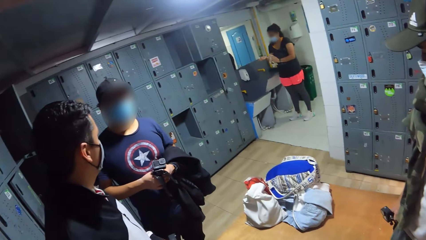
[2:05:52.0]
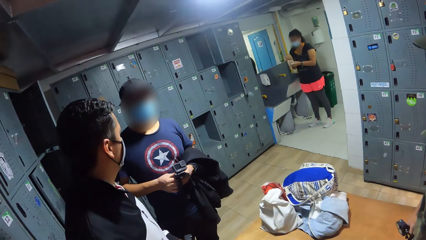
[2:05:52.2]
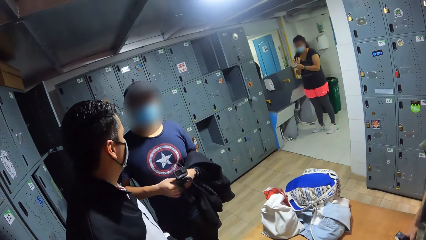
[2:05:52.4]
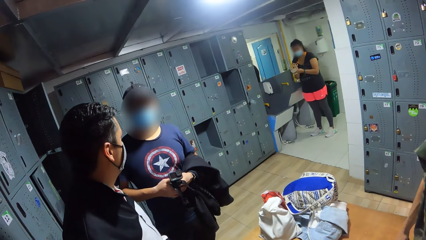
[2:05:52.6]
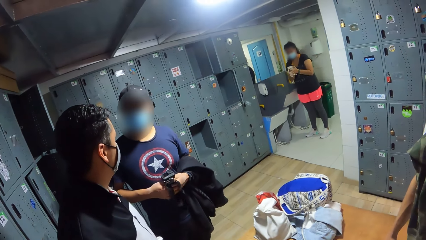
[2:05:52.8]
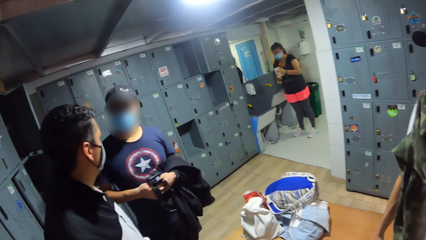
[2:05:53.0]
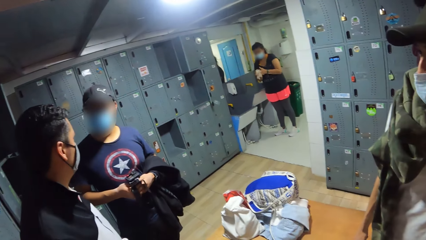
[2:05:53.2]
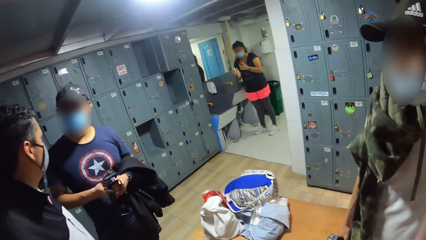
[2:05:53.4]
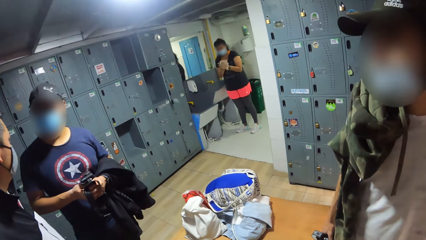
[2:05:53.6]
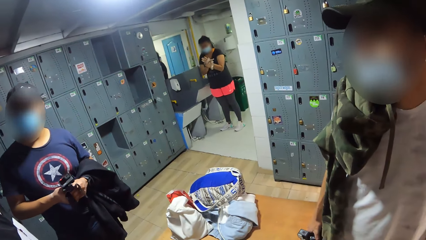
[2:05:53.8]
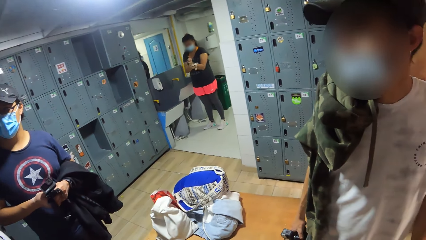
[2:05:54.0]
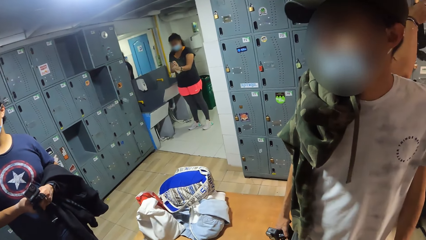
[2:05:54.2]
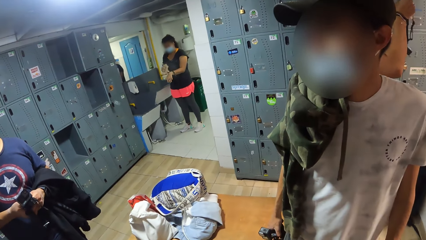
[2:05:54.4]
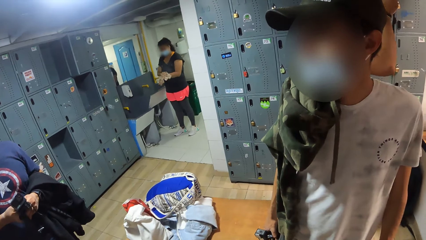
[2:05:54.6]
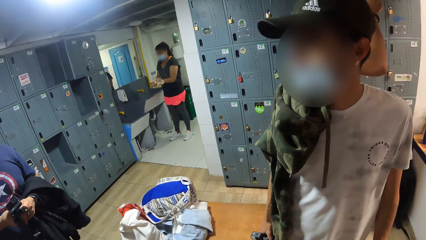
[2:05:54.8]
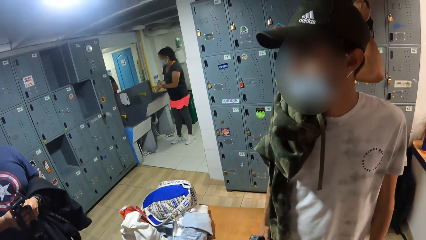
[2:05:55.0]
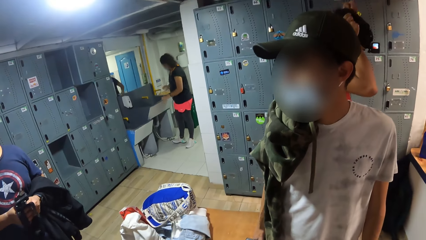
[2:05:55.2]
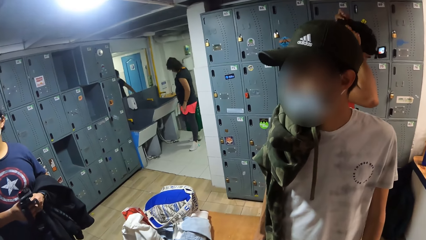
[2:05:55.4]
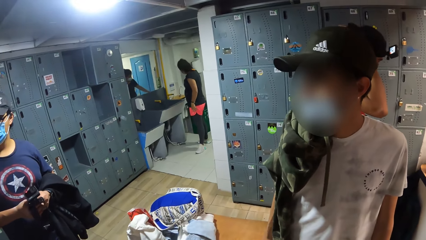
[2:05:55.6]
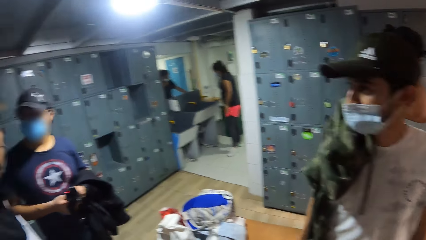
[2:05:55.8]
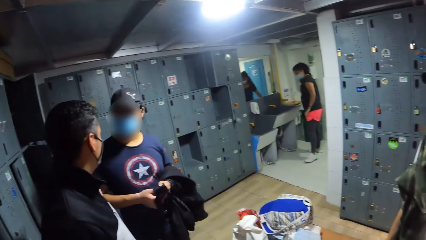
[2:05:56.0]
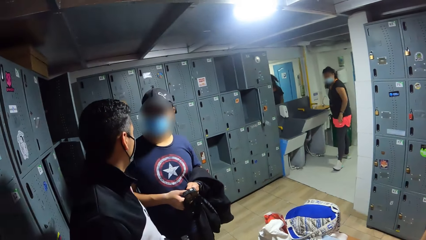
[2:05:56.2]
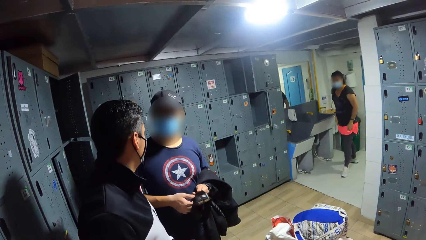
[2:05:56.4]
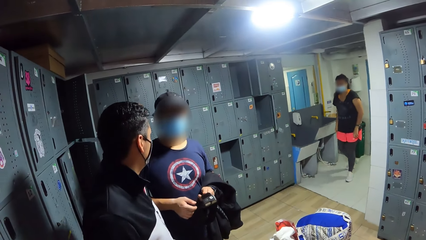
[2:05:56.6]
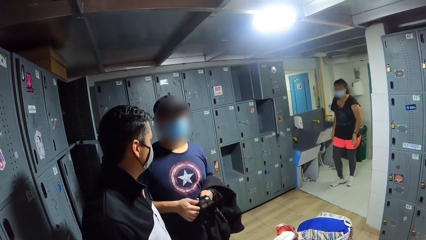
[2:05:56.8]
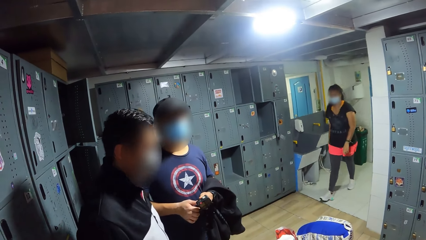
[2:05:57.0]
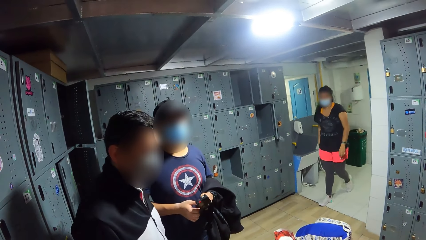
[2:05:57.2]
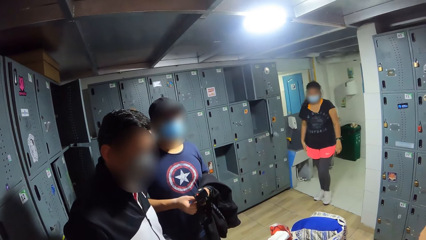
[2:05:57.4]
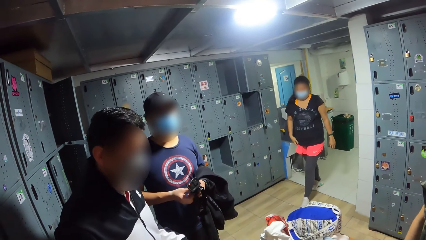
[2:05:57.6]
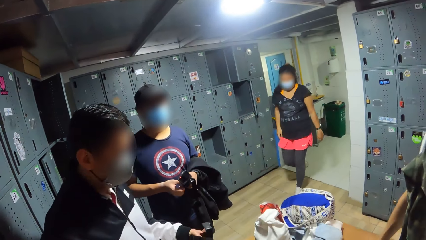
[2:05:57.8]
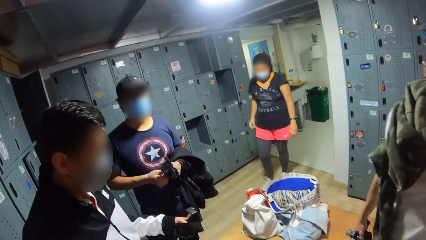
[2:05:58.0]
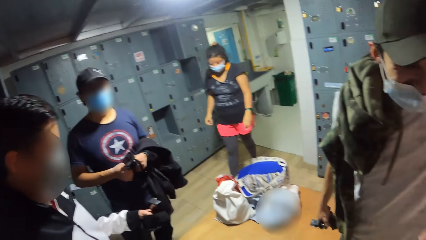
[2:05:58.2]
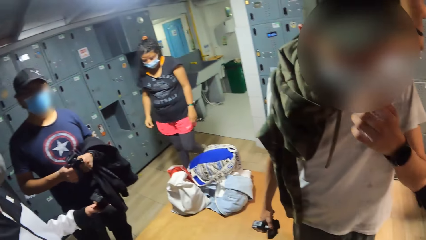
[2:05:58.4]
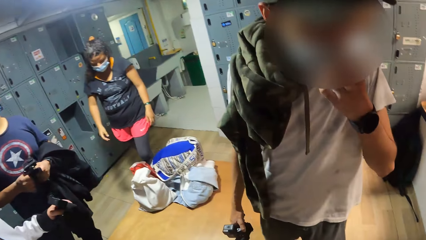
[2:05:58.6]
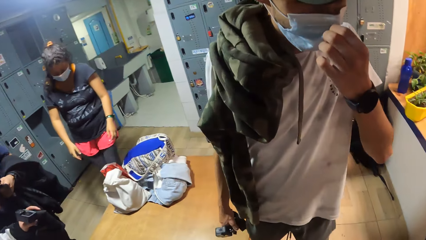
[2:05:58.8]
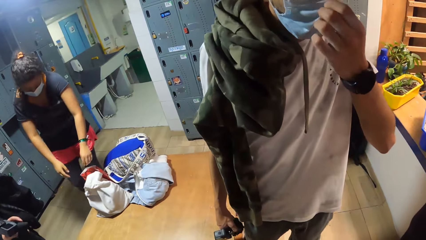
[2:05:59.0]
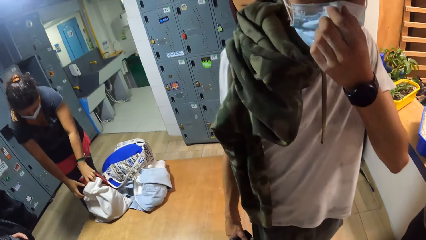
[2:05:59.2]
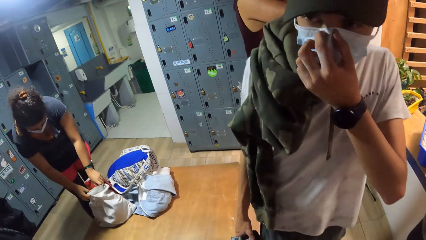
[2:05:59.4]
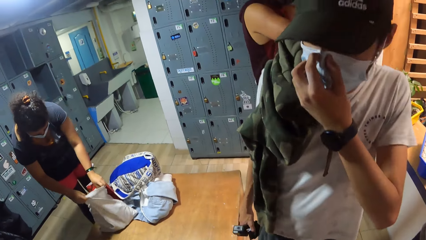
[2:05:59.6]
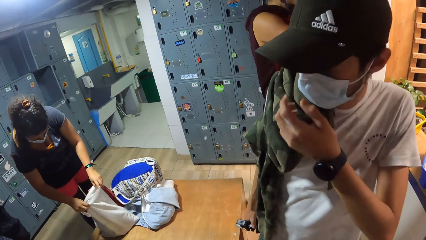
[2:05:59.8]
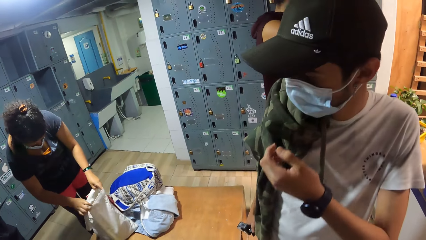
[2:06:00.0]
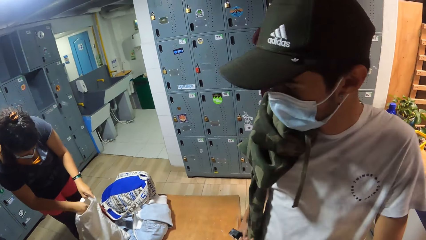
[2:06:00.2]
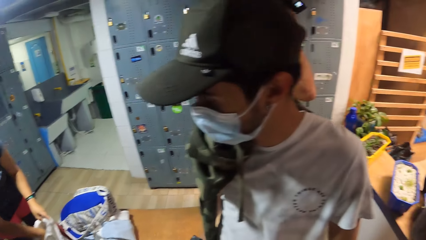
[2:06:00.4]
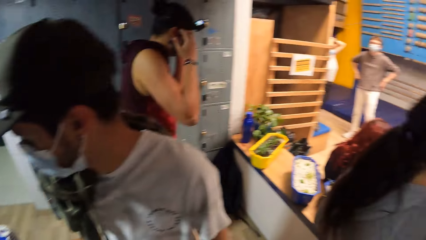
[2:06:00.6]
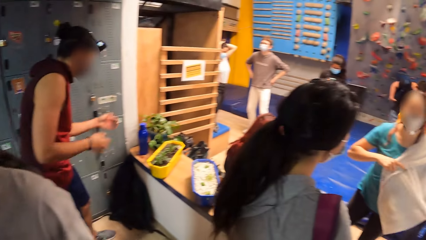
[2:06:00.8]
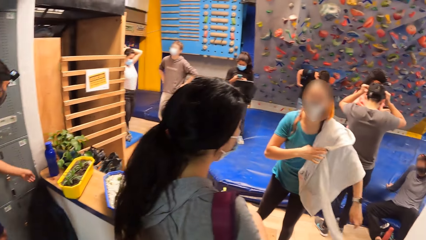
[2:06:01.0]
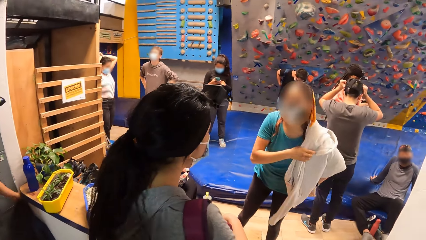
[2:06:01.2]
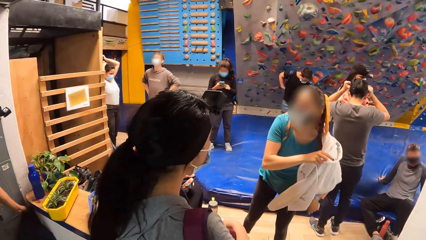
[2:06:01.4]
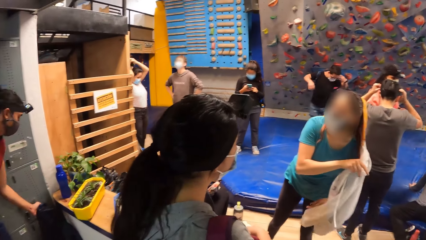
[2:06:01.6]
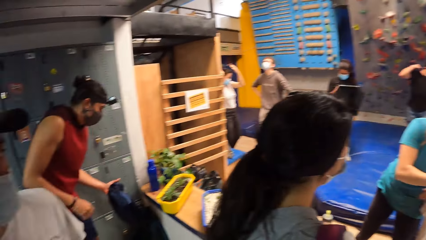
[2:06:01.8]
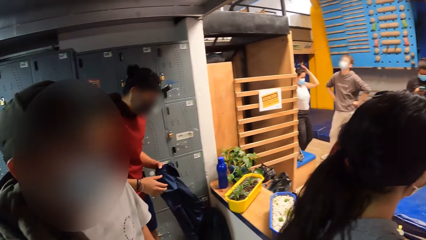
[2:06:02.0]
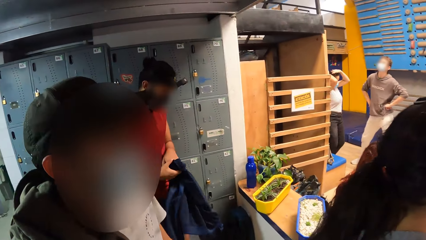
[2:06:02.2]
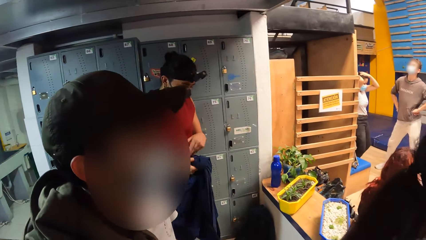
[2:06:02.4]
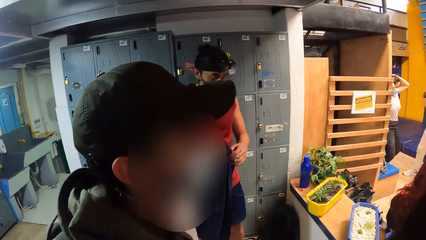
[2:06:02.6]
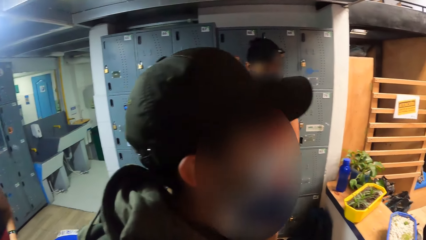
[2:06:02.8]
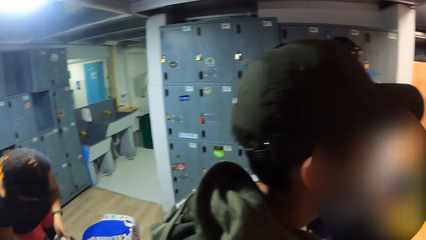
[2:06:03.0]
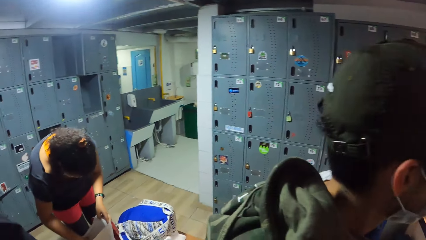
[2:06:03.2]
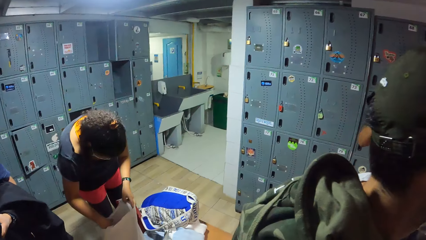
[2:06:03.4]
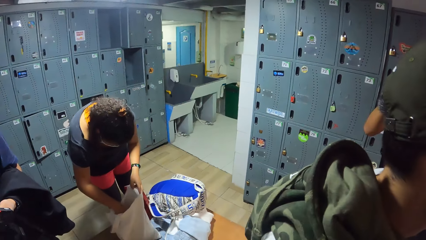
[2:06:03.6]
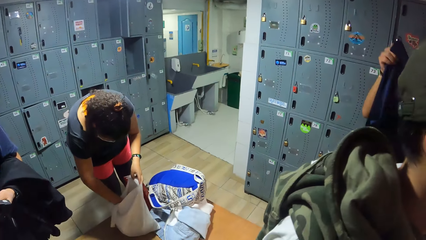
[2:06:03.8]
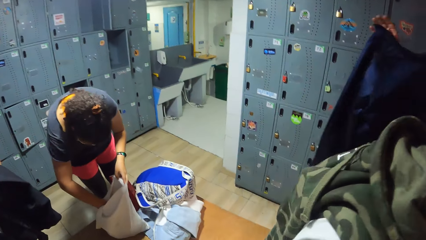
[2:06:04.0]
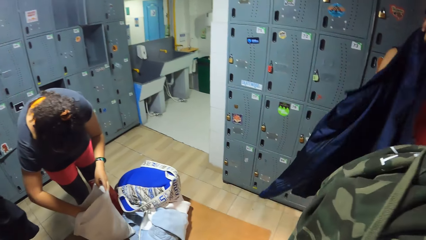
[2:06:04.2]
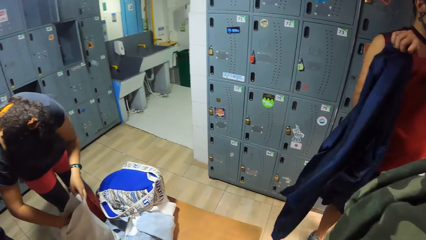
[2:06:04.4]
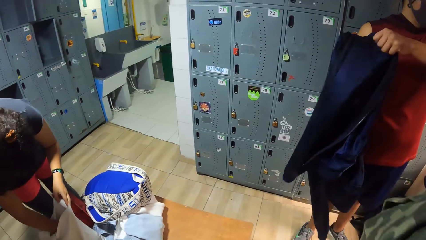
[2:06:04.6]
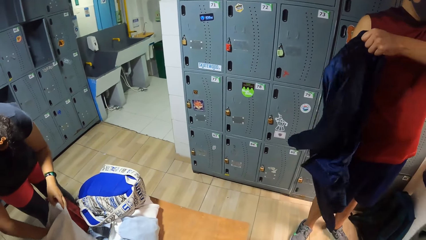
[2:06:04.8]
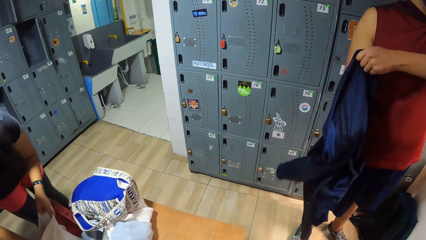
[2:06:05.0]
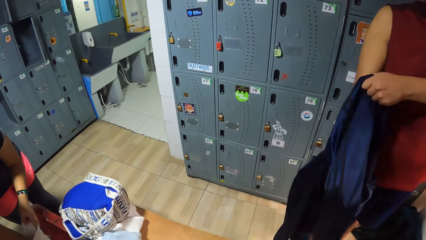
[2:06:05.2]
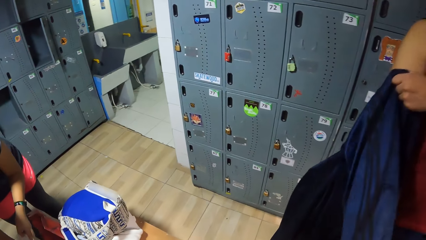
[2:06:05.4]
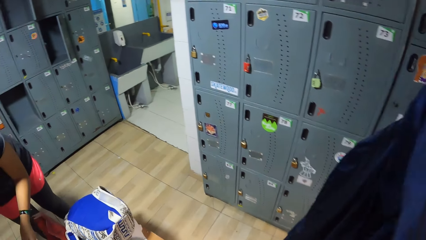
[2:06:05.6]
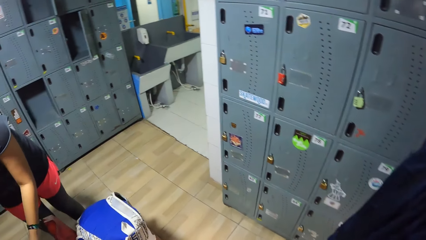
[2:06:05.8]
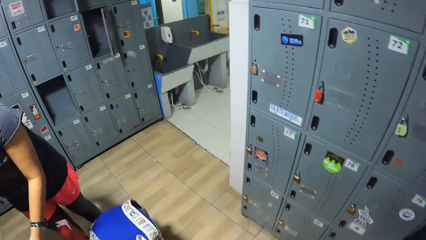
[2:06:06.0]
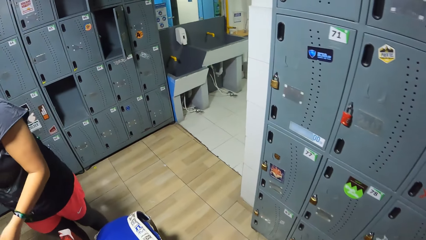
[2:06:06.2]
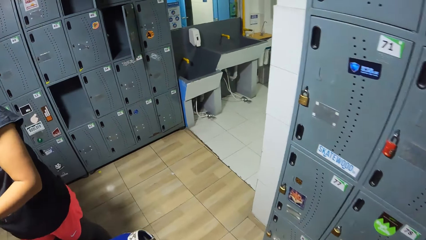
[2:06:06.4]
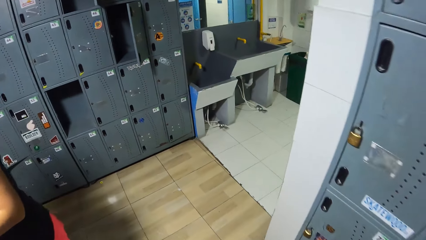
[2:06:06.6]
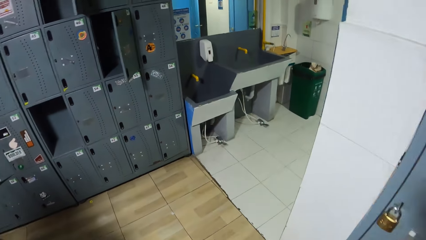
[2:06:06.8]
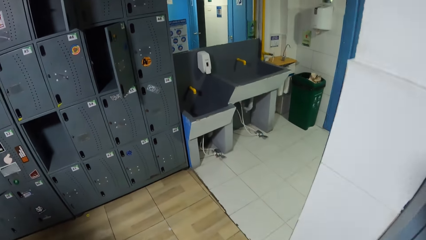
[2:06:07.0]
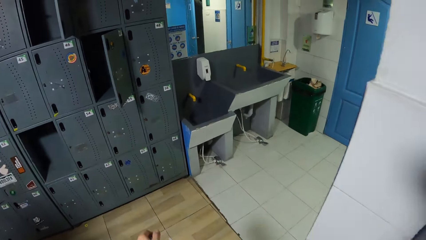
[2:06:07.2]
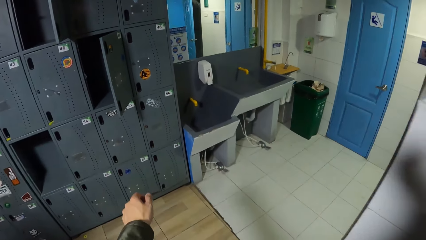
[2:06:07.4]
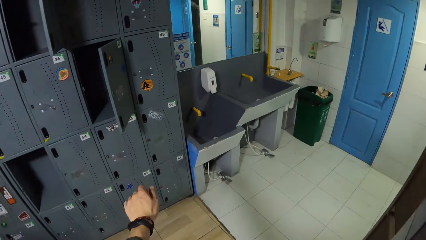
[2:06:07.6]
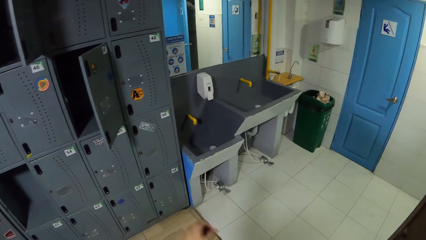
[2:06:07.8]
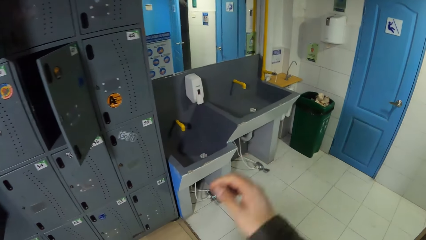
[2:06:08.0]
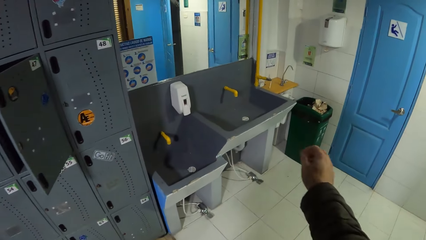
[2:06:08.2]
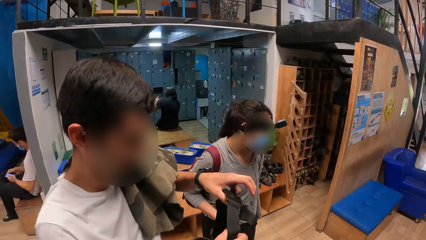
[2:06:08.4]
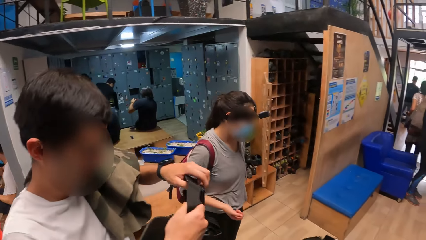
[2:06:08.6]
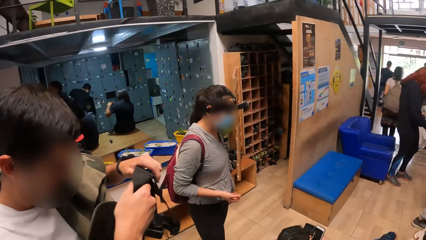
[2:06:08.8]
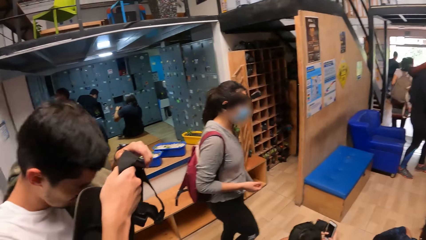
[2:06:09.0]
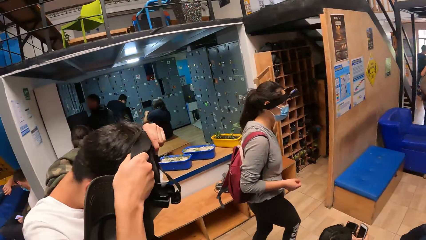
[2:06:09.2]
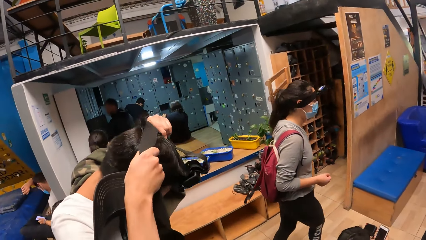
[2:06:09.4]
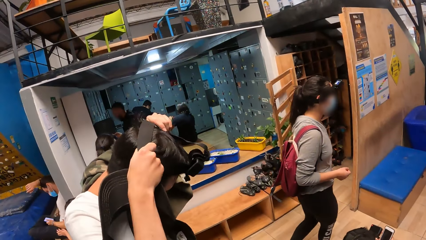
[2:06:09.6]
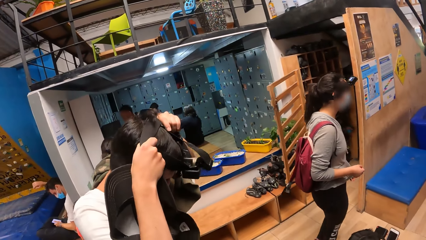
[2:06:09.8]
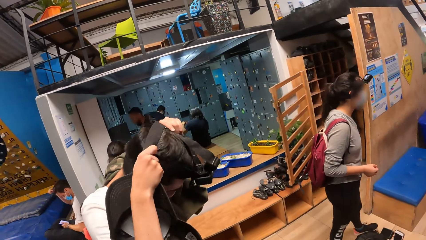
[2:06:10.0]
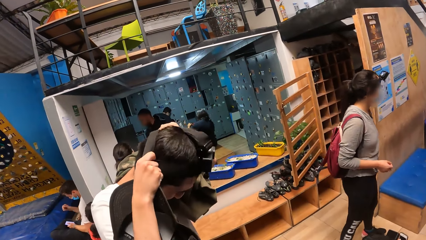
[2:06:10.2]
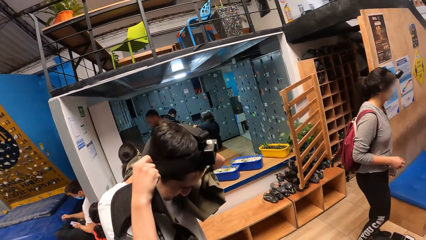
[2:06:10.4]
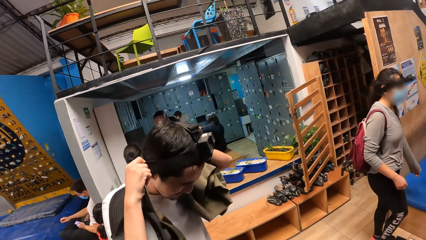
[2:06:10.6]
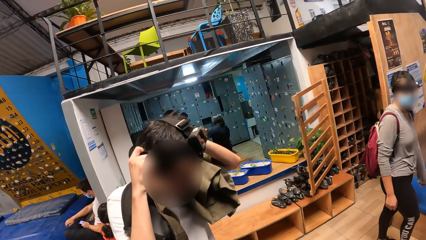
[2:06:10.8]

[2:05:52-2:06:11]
A man interacts with the camera wearer, another man and a third man. Another man converses with a different man. The second man adjusts the facemask on his face with his left hand. A woman holds a handbag on the bench with her hands. The camera wearer converses with a man. The woman dips her right hand into the handbag. The camera wearer looks around. A man wears a jacket with both hands. The woman searches the bag on the bench. The camera wearer walks to a sink. The second man wears a camera on his head with his hands.
